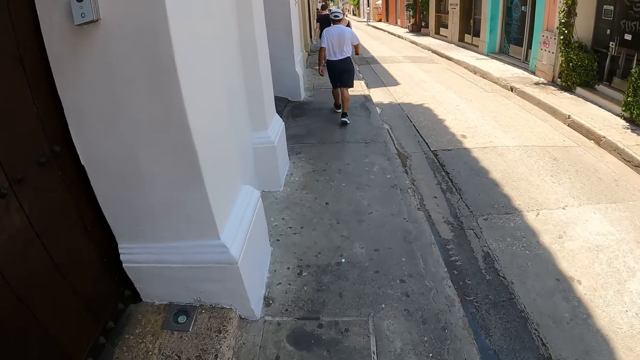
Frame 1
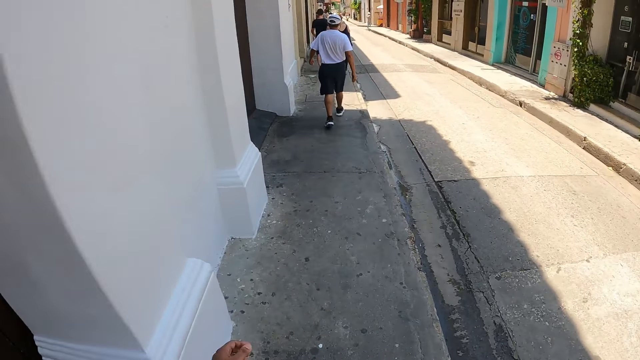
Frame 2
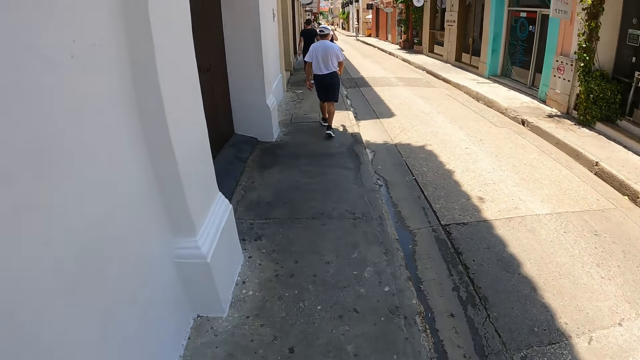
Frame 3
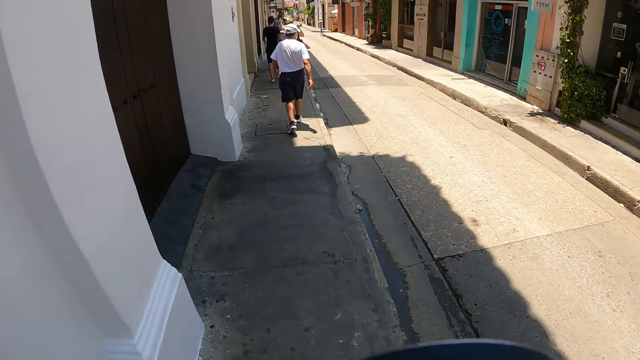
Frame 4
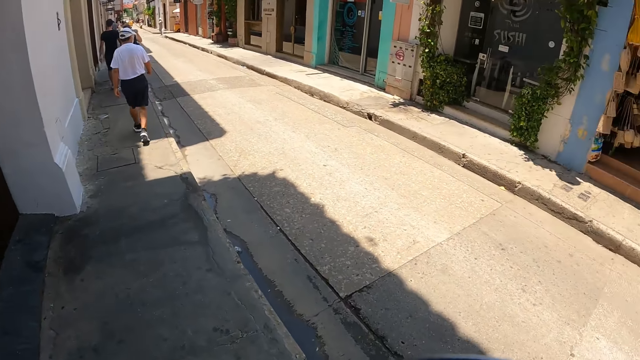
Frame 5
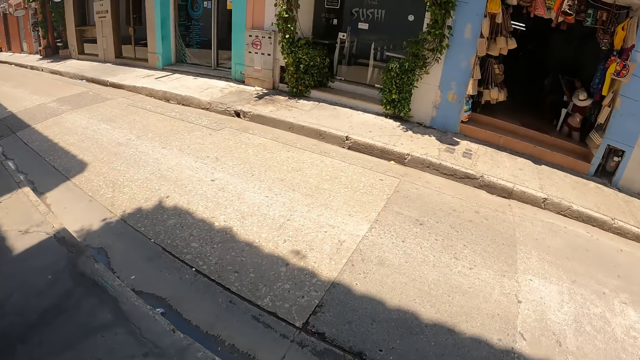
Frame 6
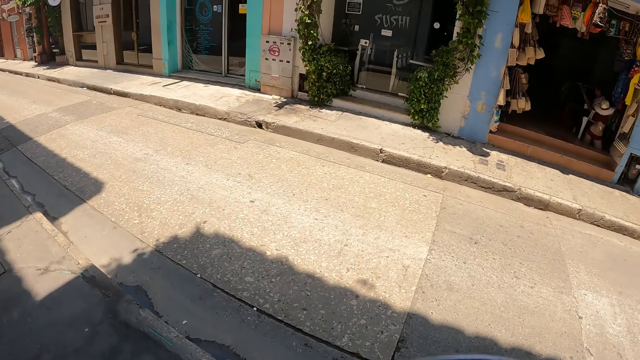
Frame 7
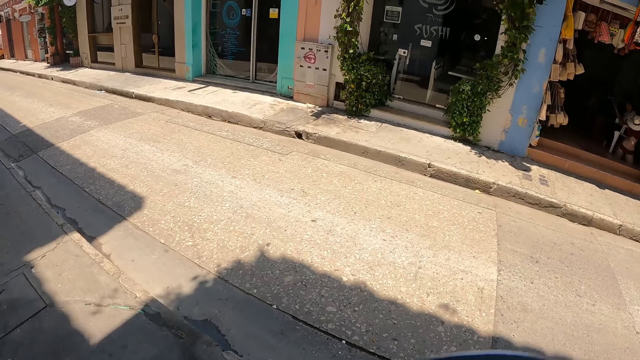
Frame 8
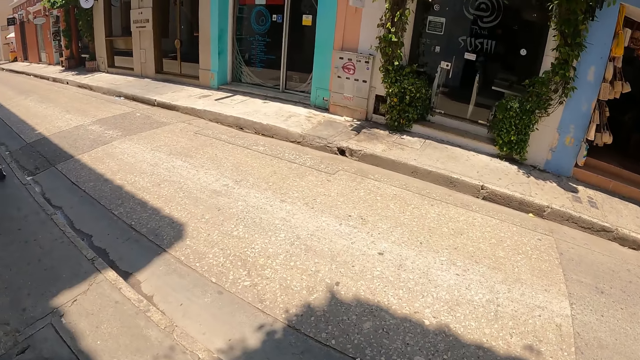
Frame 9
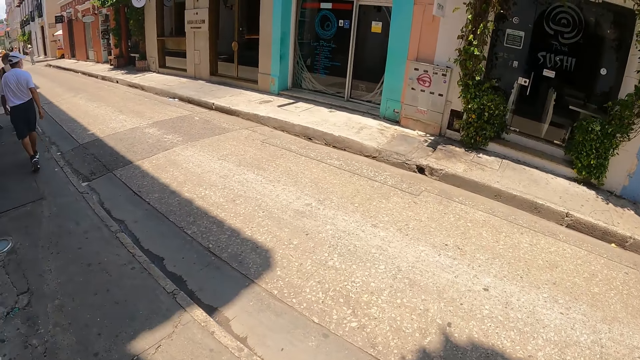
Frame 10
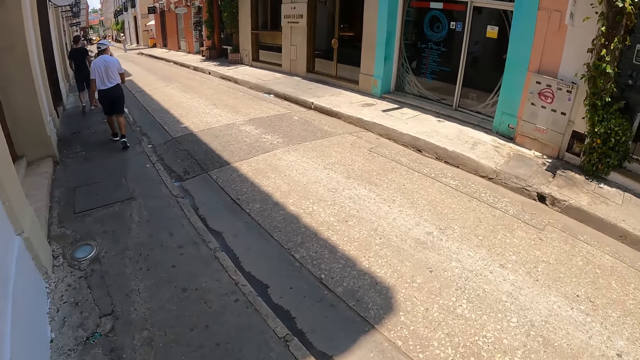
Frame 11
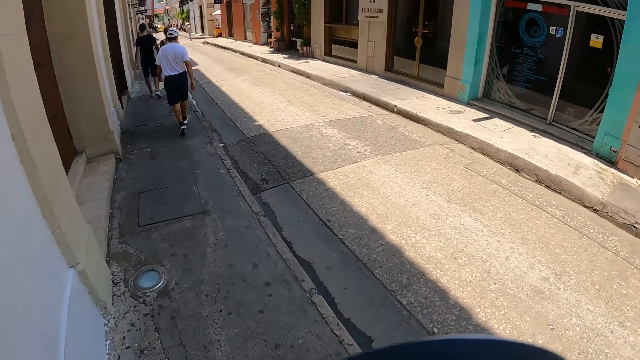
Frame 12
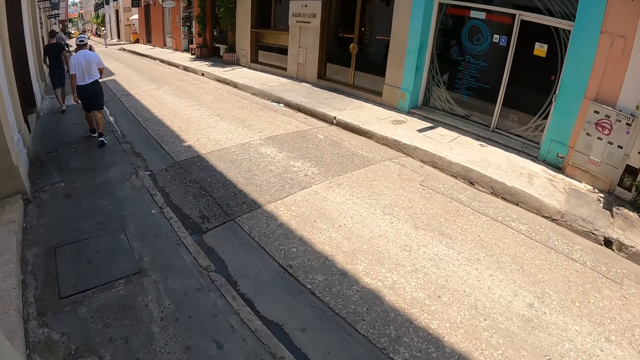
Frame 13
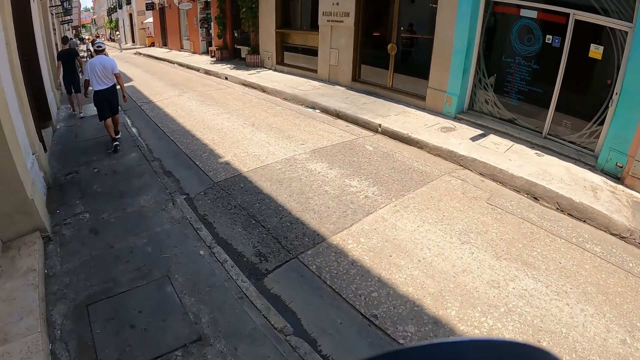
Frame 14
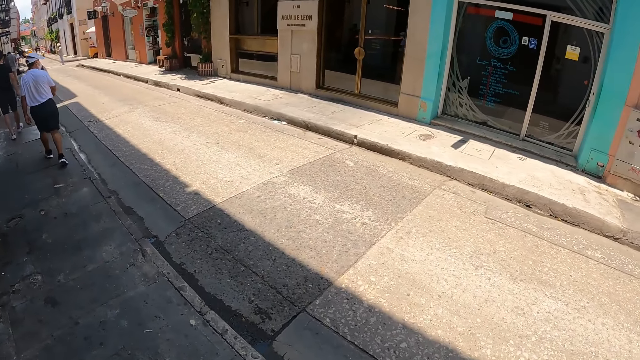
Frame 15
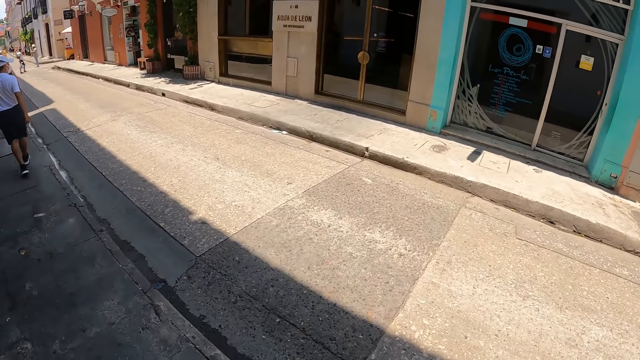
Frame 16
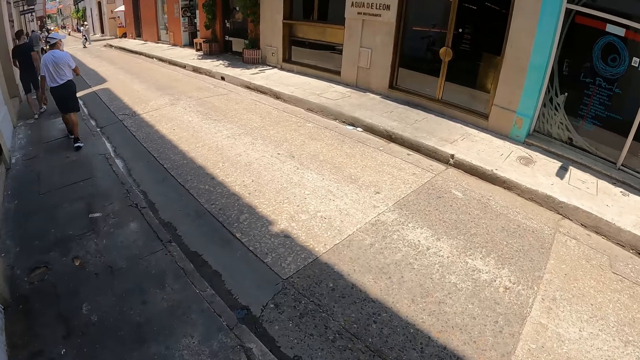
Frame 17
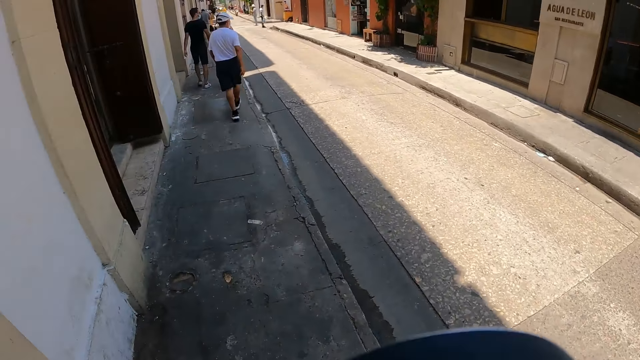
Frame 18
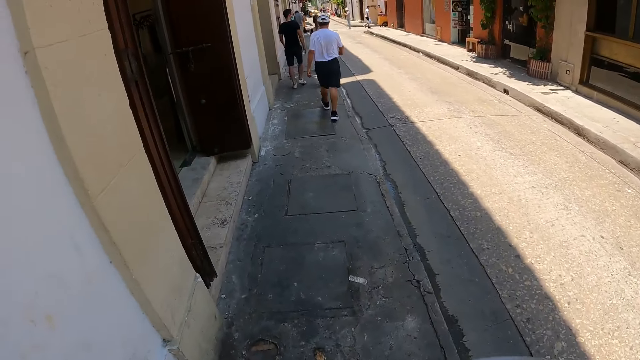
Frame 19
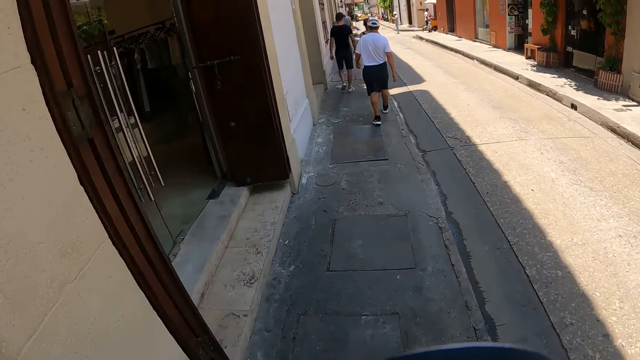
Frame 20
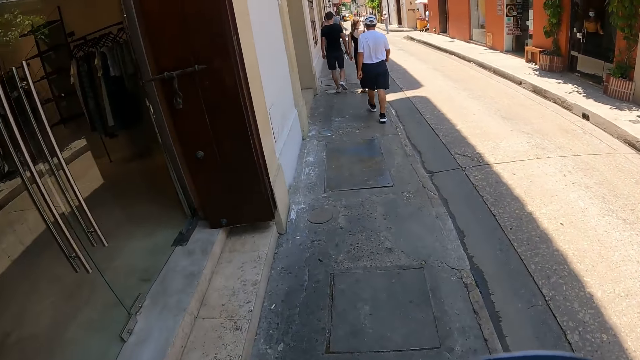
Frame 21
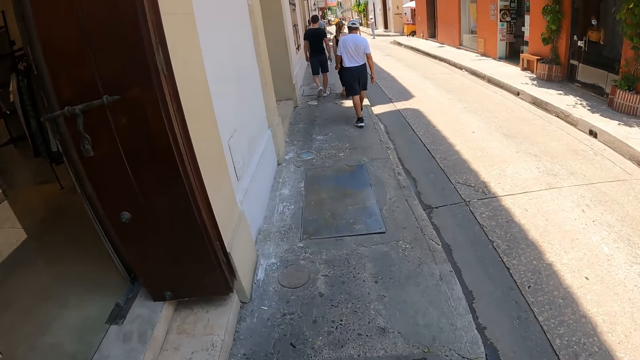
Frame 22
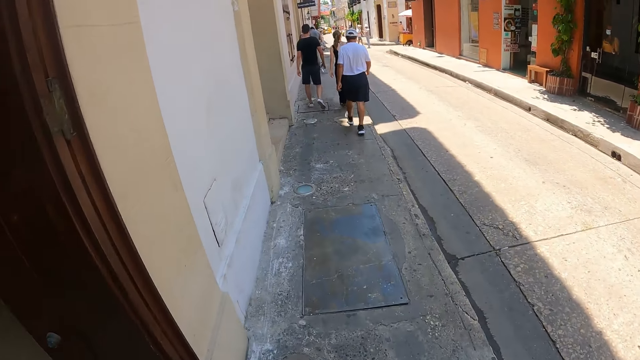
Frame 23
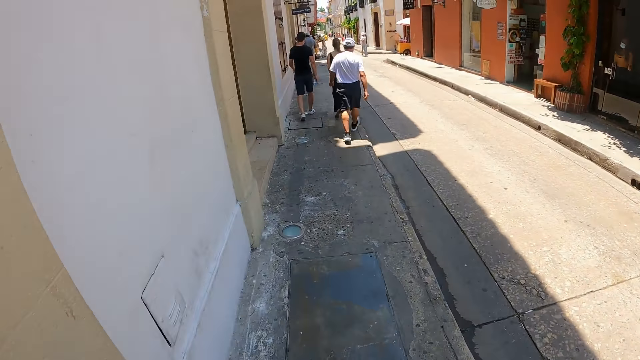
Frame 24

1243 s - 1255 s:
The camera wearer looks at the shop. They walk on the pathway.

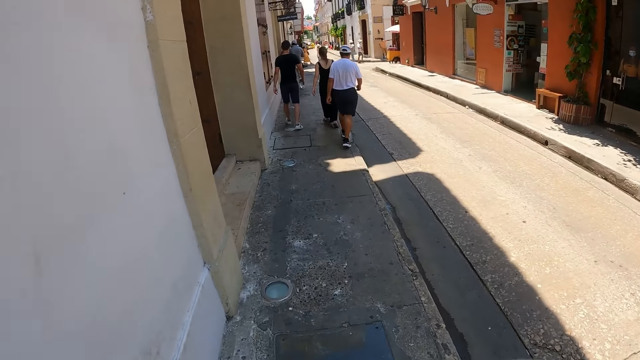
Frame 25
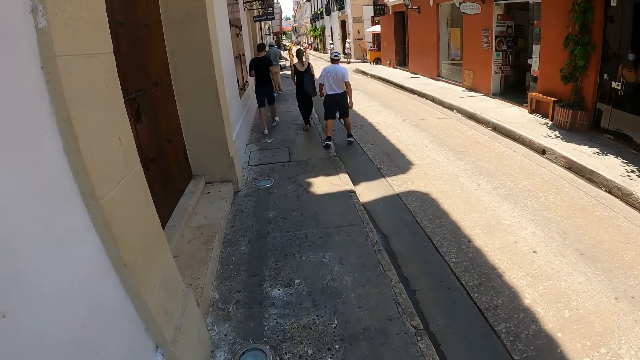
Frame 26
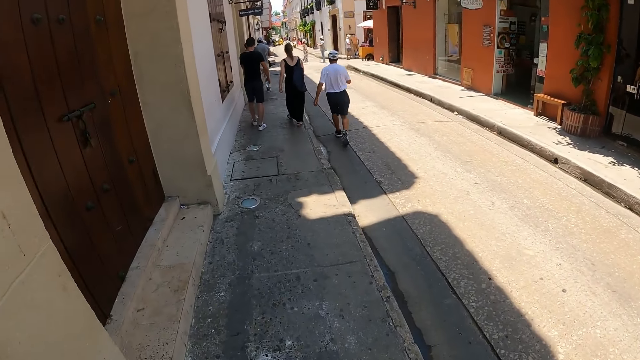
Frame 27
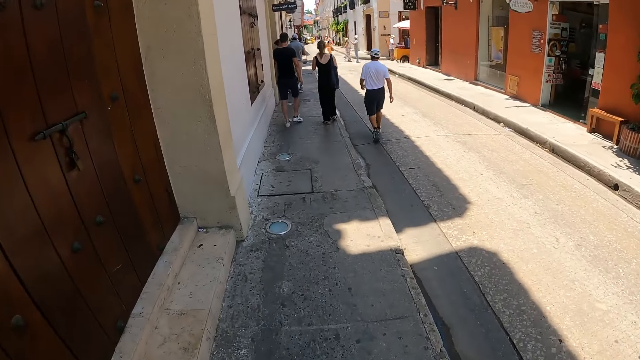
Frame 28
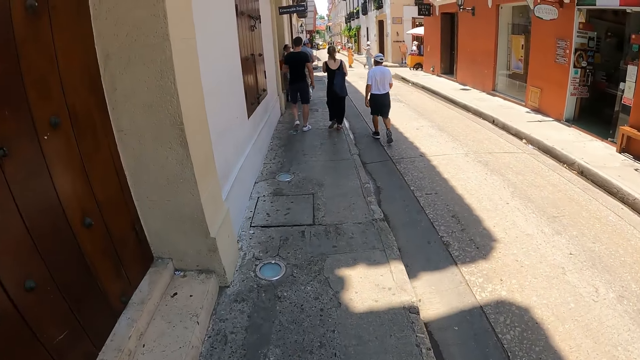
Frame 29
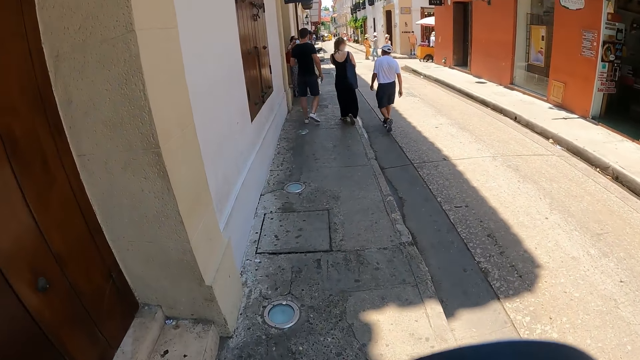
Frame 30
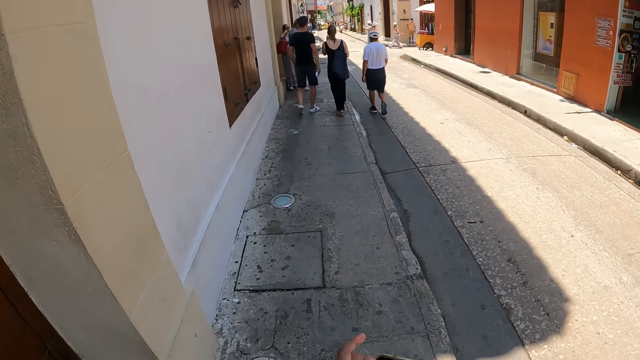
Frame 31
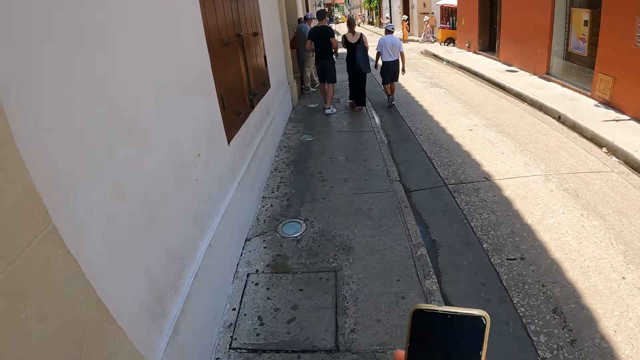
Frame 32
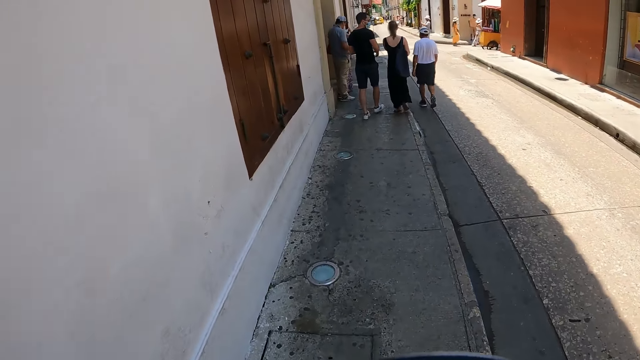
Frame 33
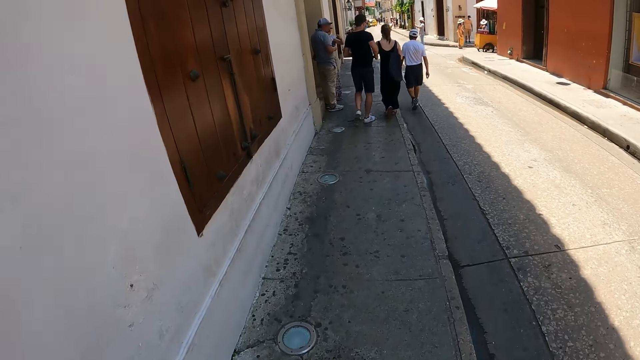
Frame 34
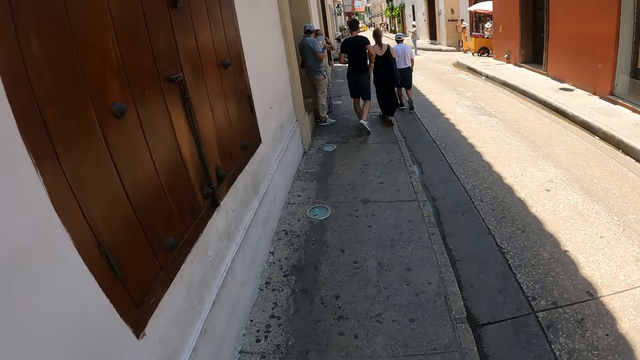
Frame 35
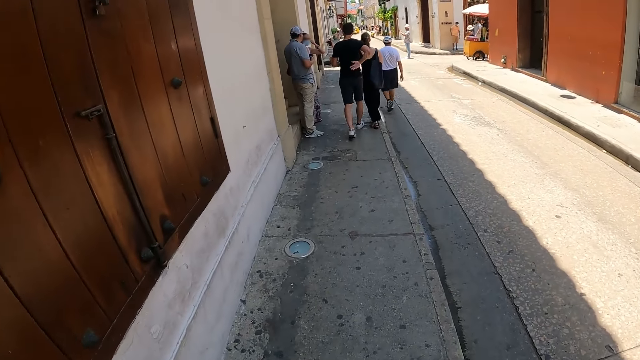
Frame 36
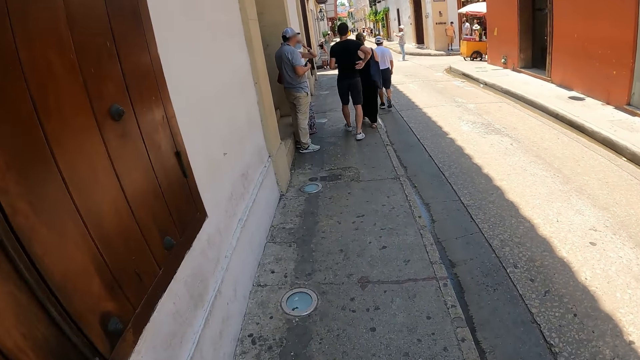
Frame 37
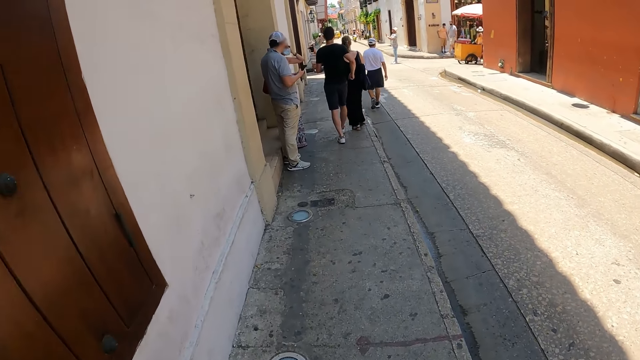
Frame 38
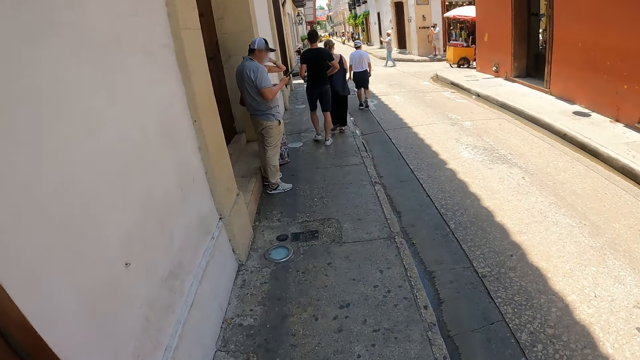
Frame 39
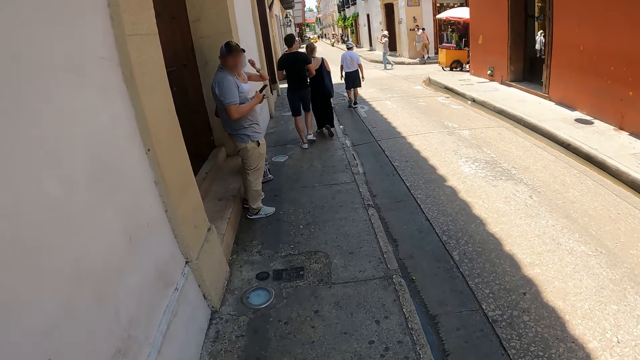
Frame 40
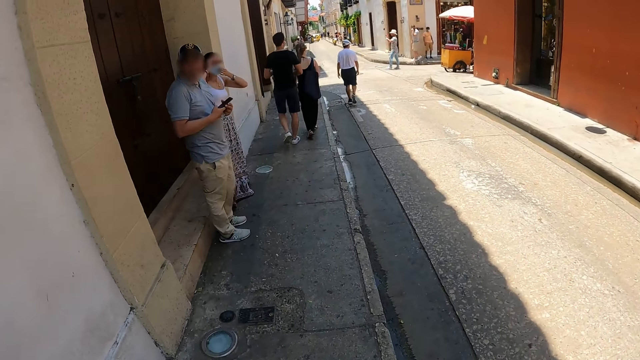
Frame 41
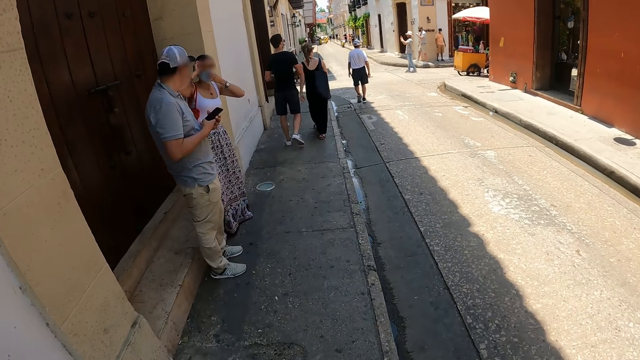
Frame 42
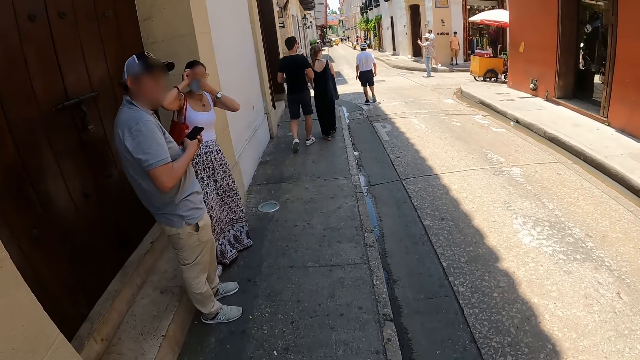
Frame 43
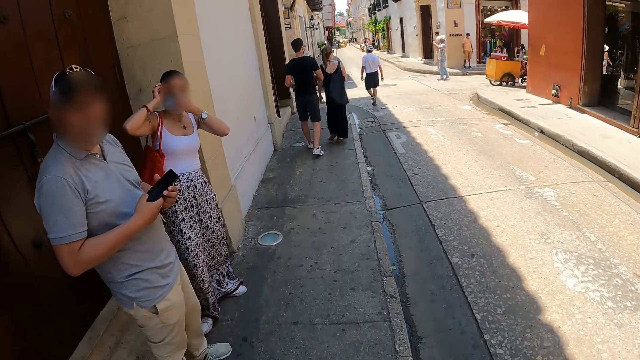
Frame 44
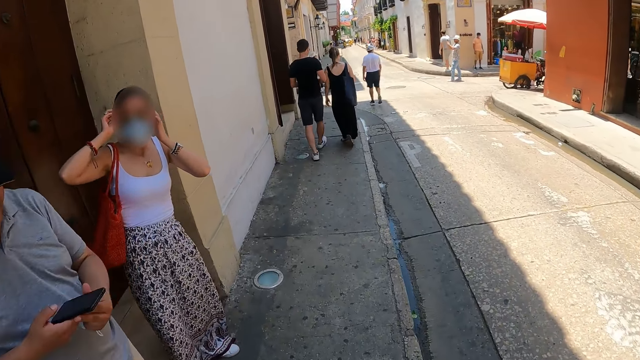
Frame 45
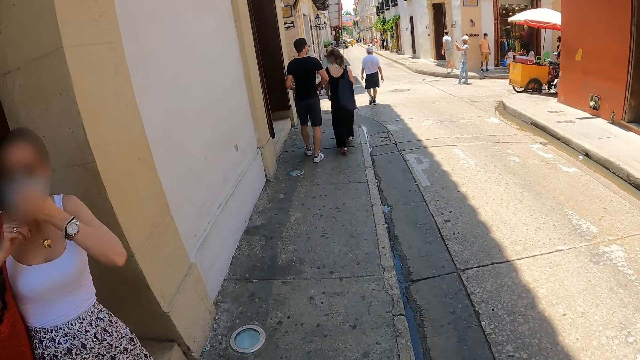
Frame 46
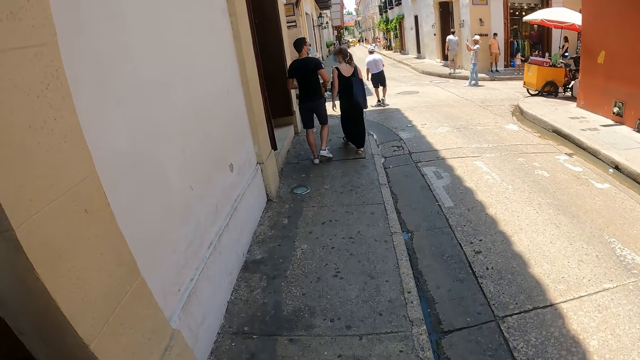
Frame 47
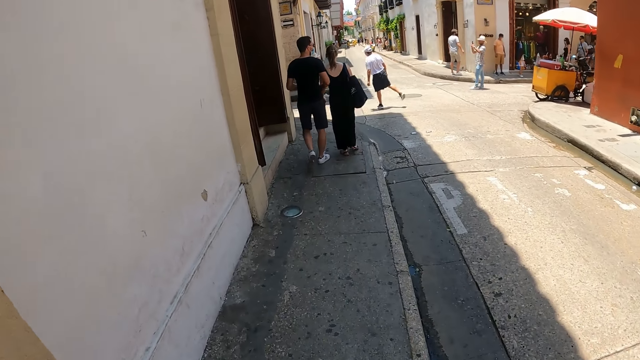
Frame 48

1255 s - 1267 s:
The camera wearer holds a phone.
